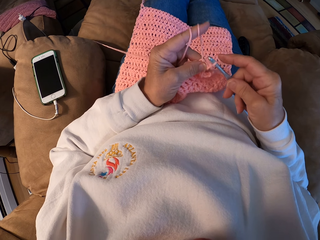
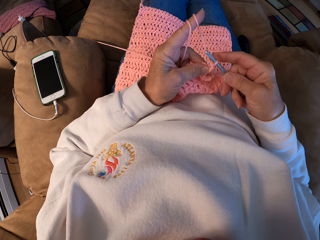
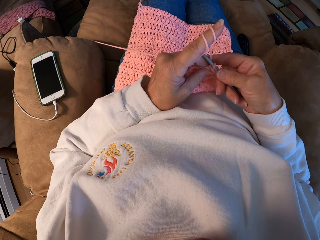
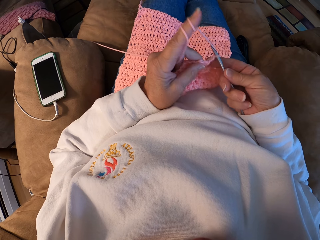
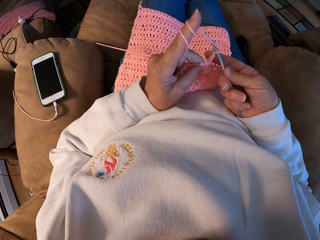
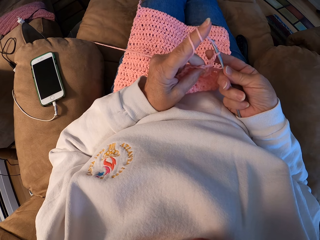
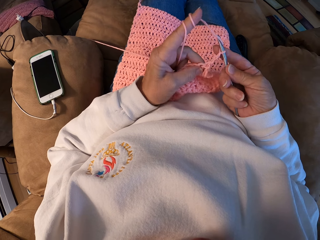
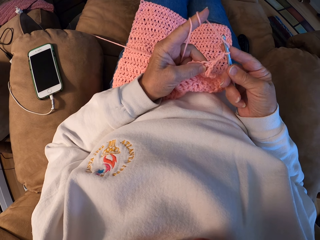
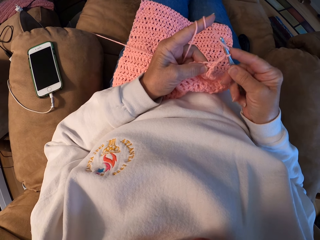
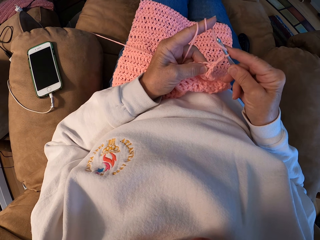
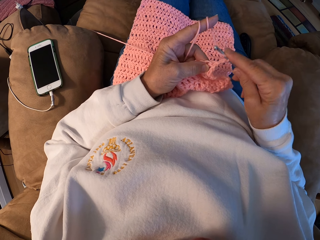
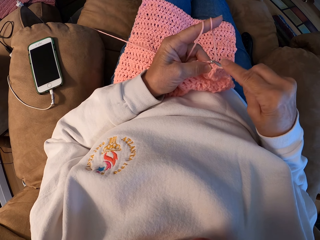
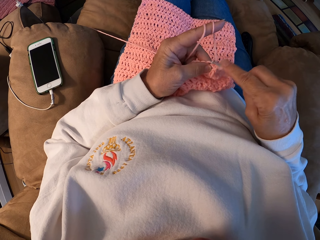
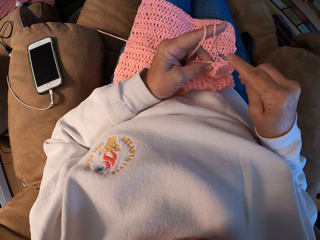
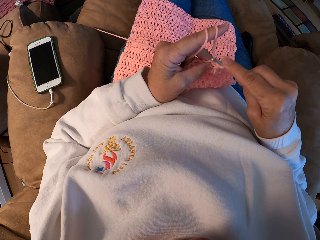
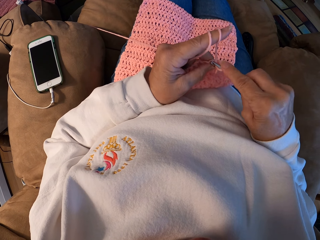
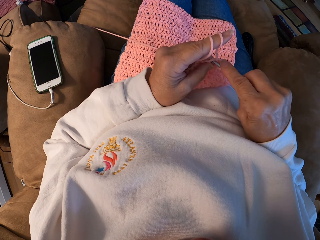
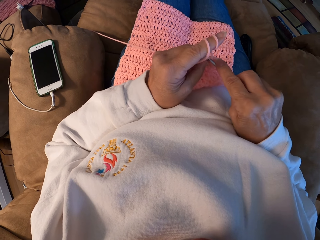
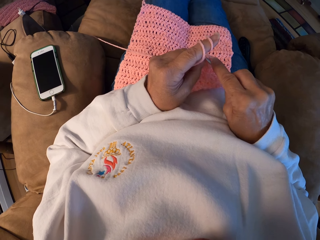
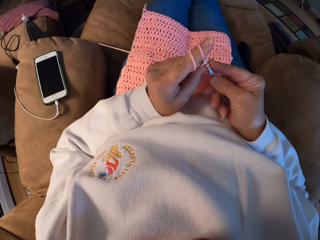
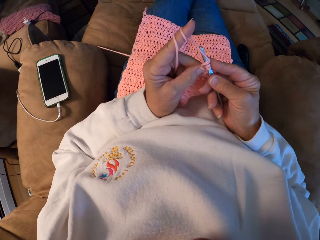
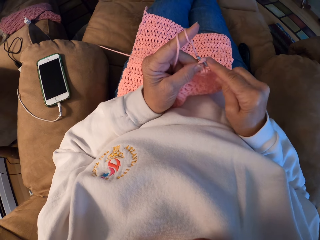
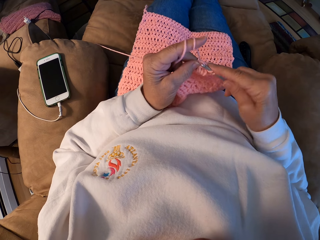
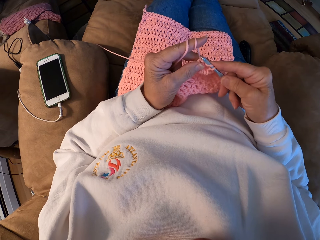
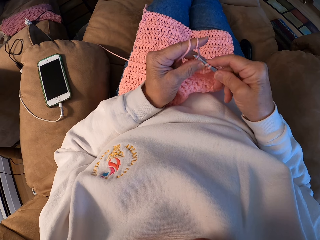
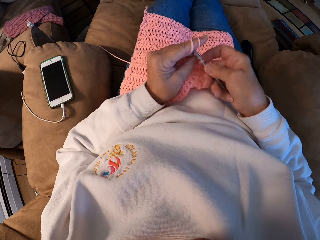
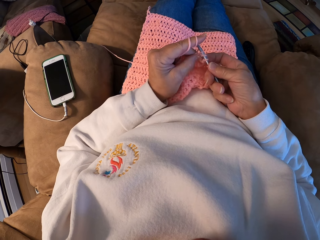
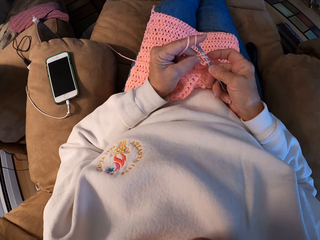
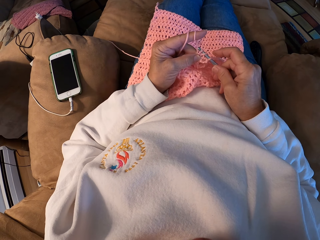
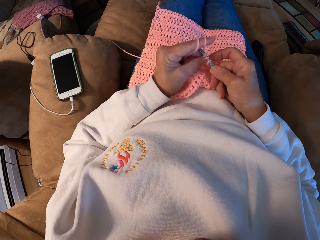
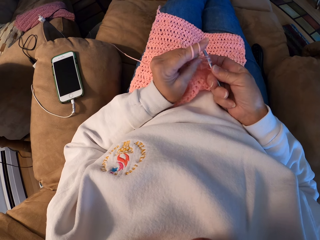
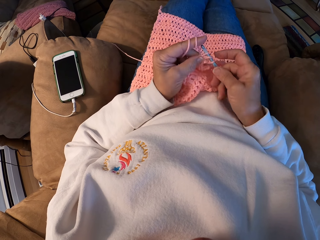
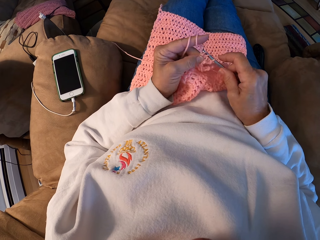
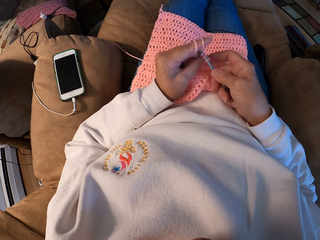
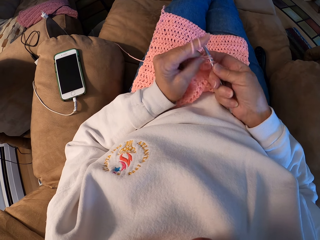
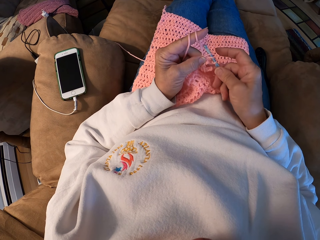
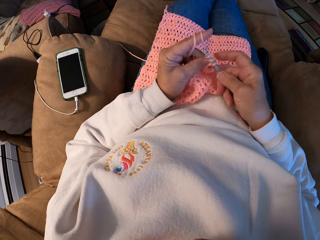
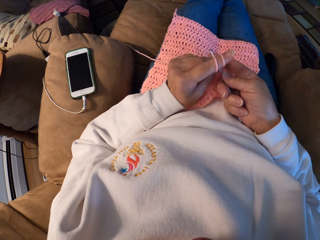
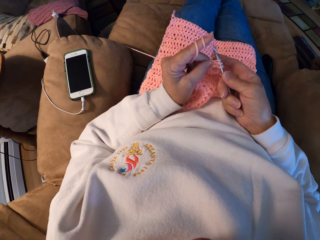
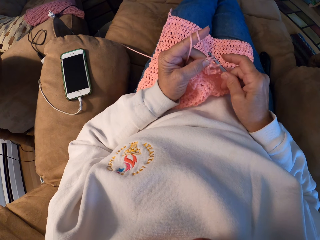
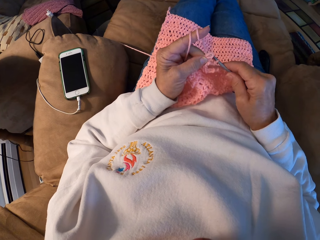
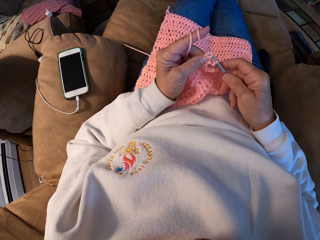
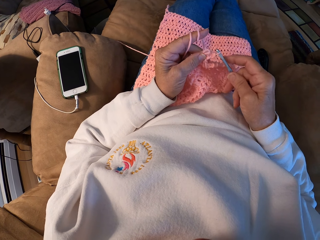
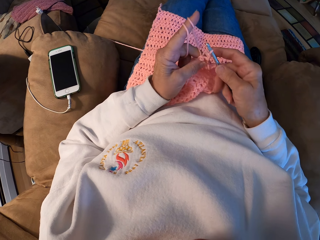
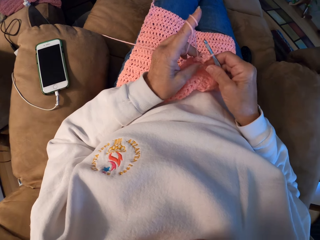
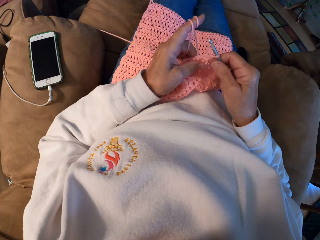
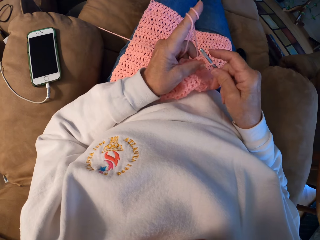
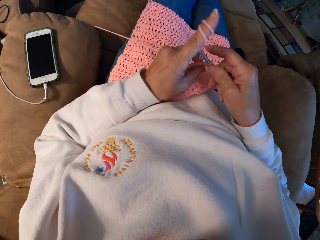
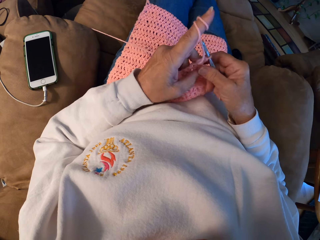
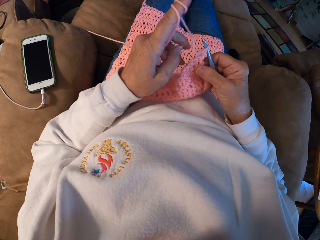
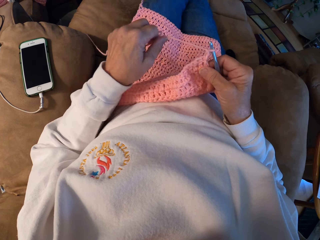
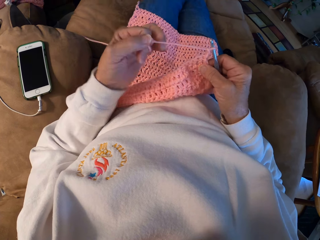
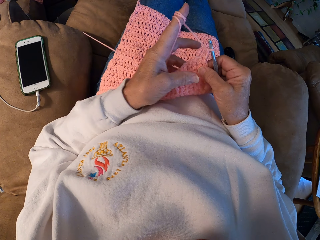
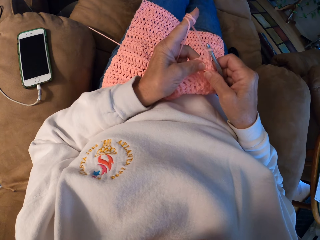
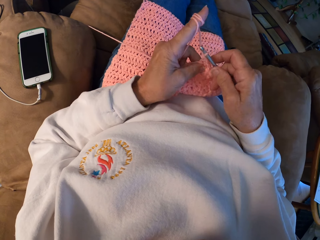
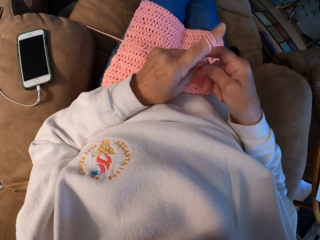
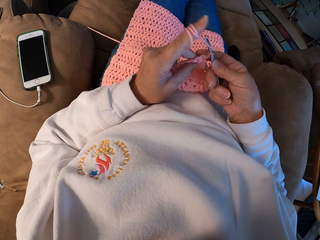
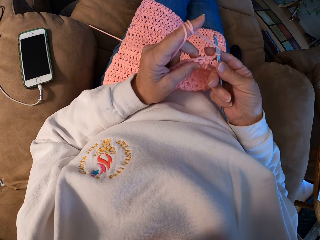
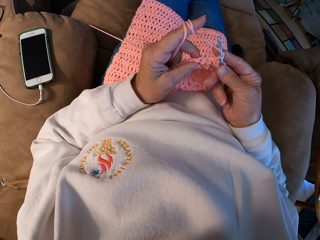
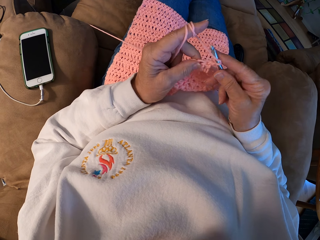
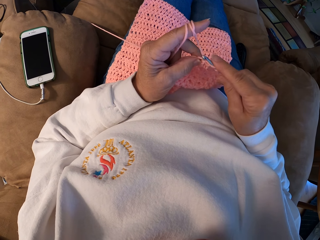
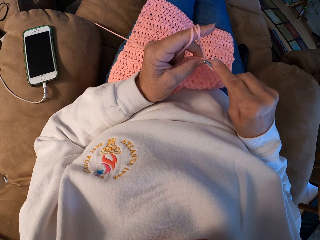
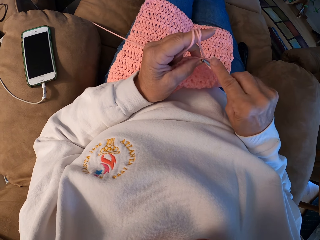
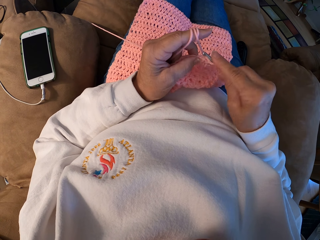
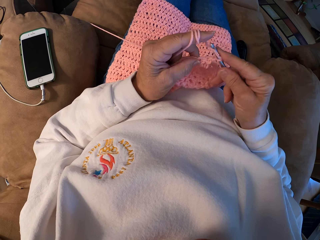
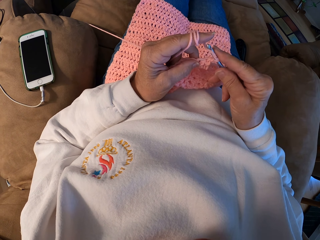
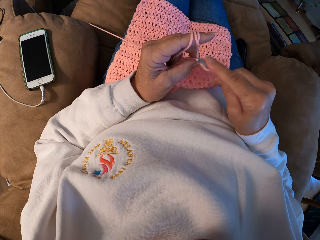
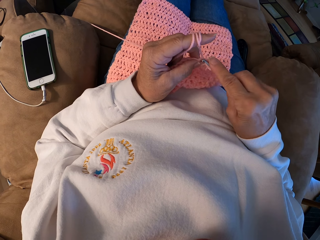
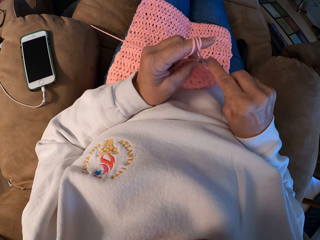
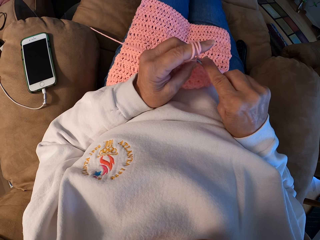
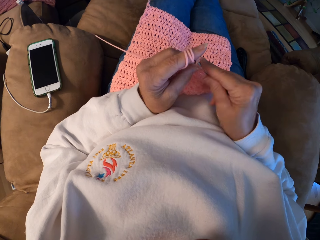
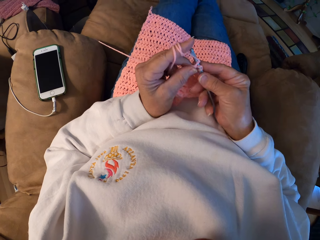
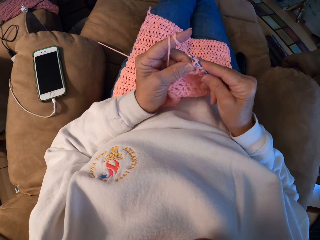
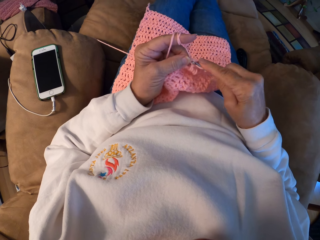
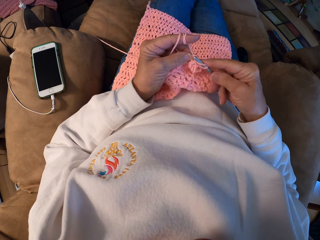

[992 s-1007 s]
The camera wearer rolls the yarn around her left index finger. She adjusts the thread. She crochets the garment with the yarn.

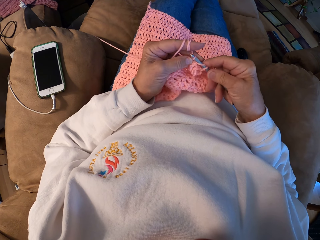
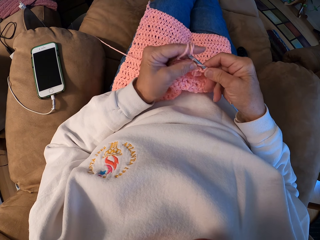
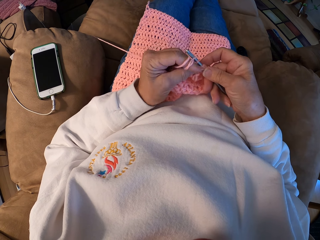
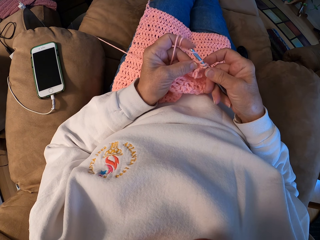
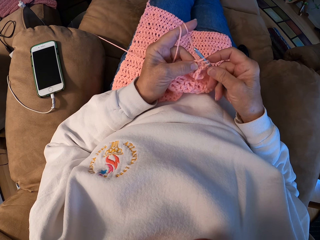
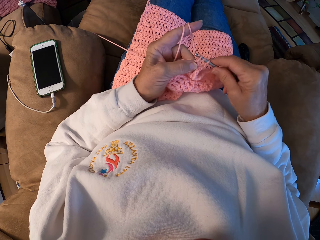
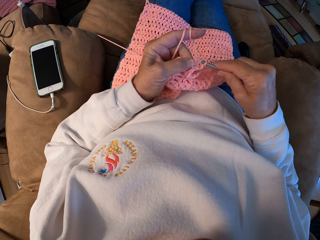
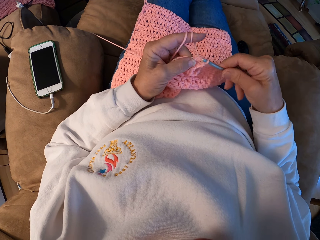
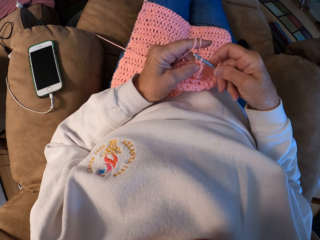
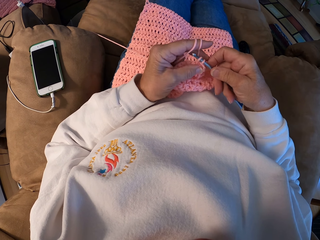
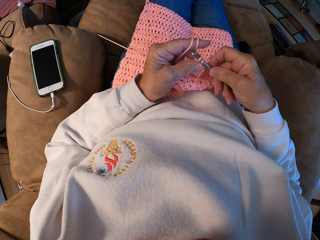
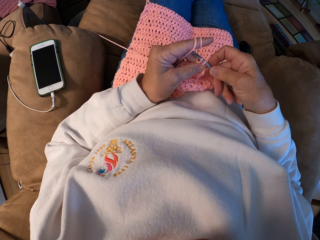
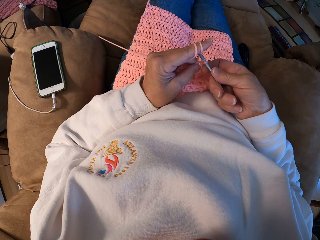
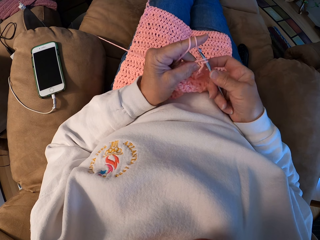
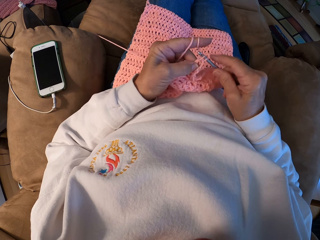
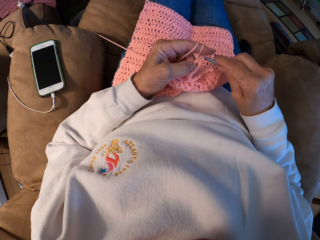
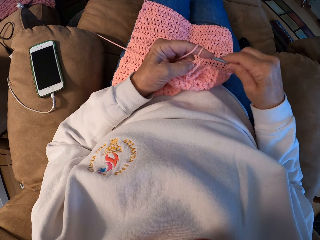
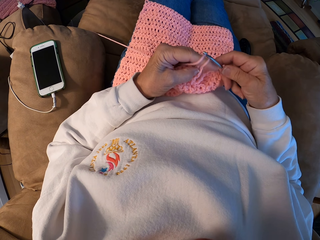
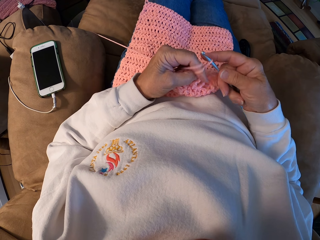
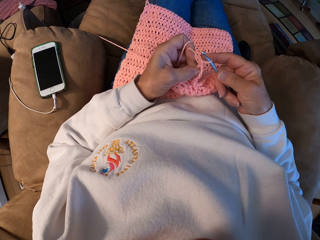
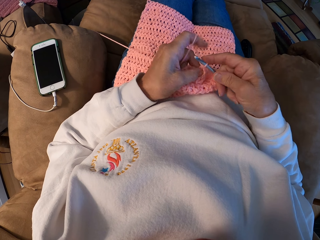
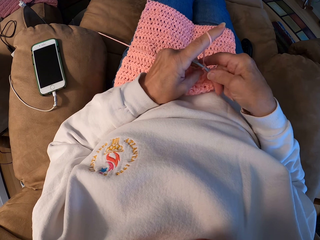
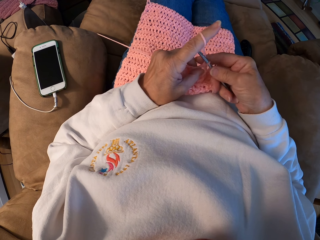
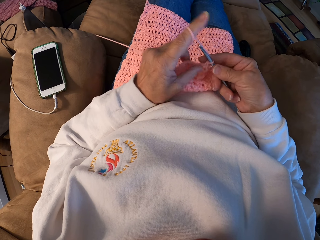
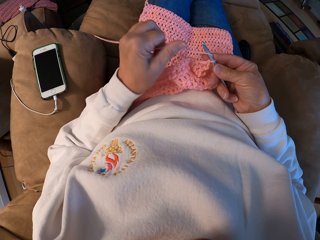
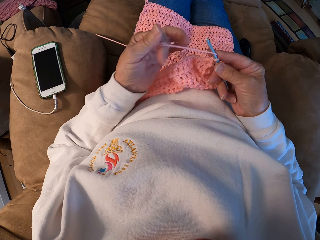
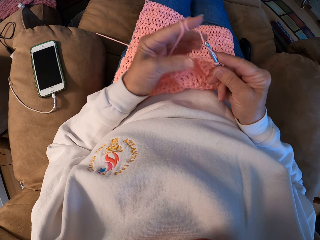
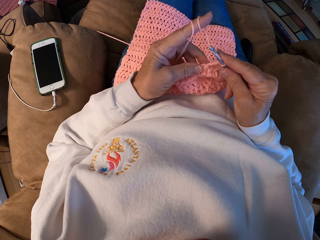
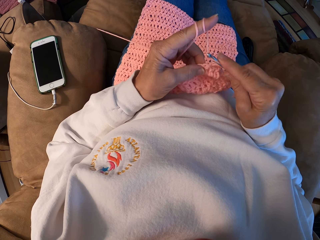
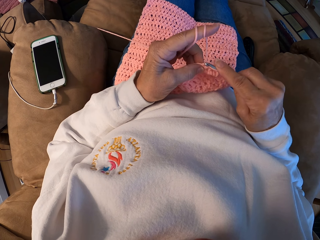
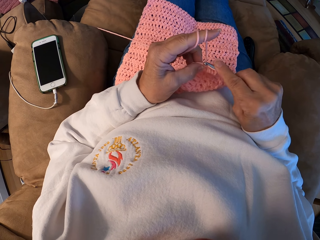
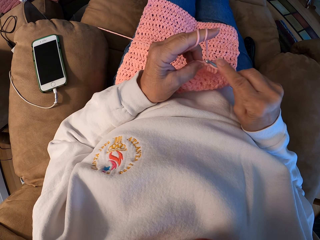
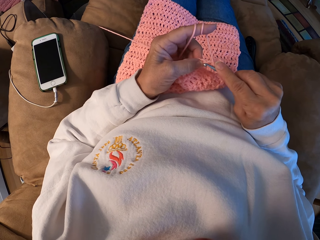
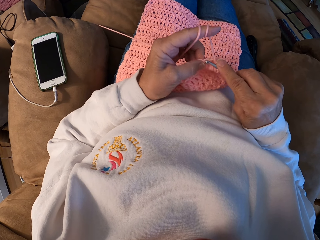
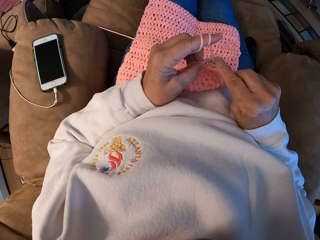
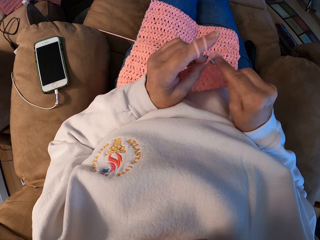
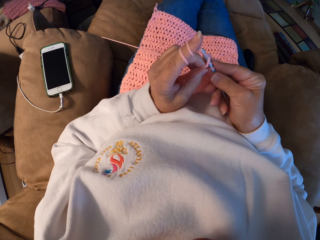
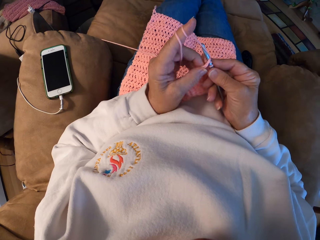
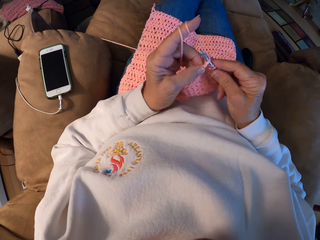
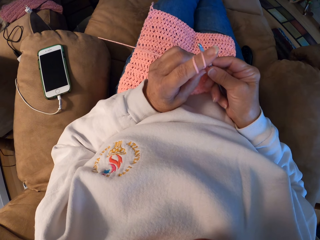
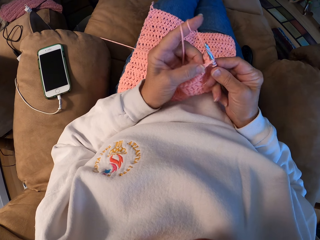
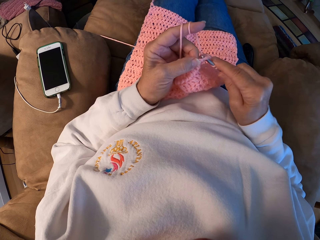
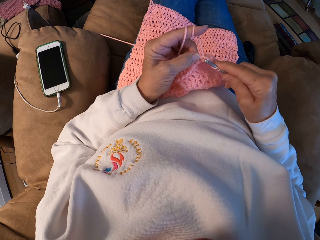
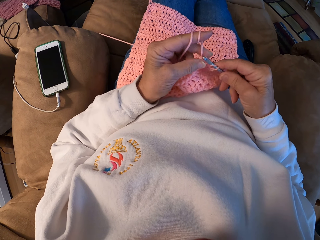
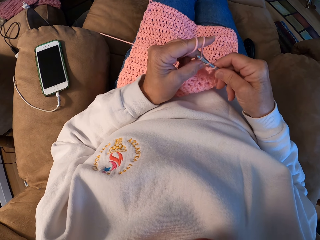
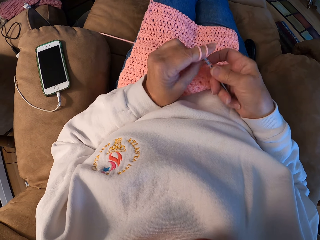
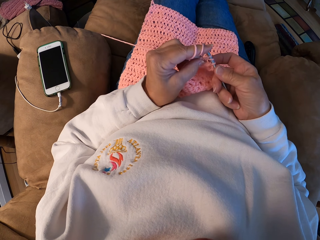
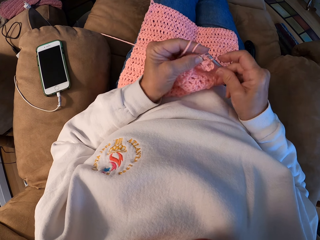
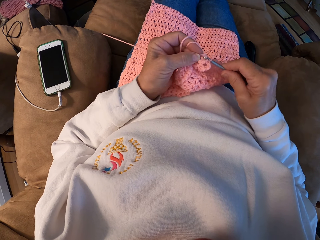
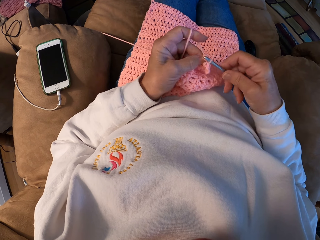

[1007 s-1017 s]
The camera wearer rolls the yarn around her left index finger. She adjusts the thread. She crochets the garment with the yarn.
